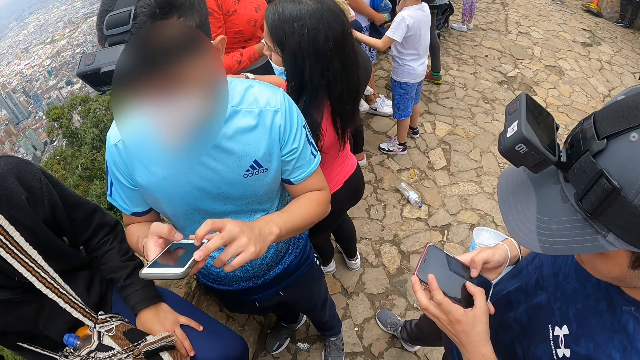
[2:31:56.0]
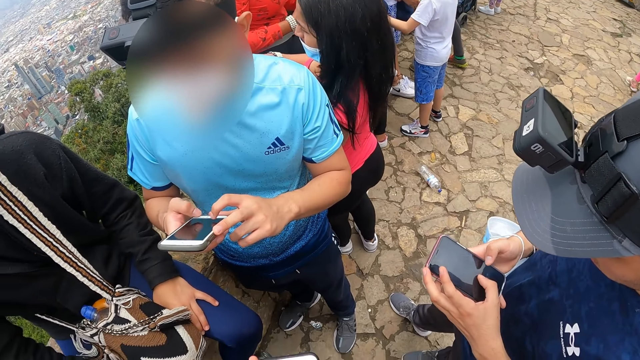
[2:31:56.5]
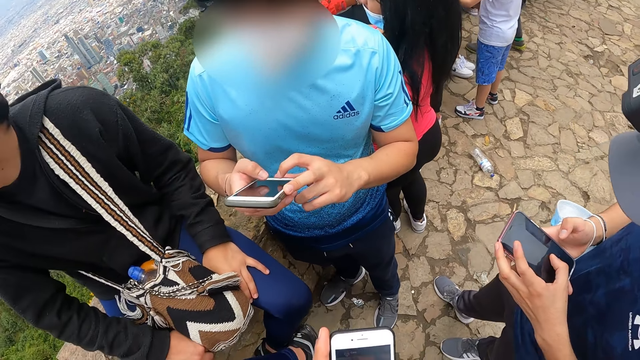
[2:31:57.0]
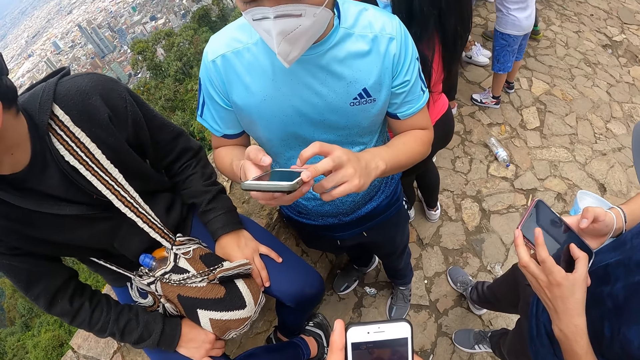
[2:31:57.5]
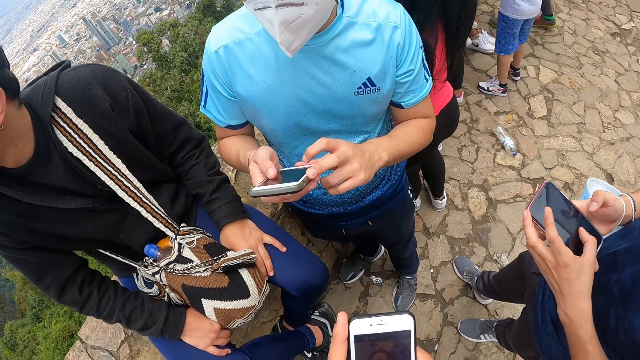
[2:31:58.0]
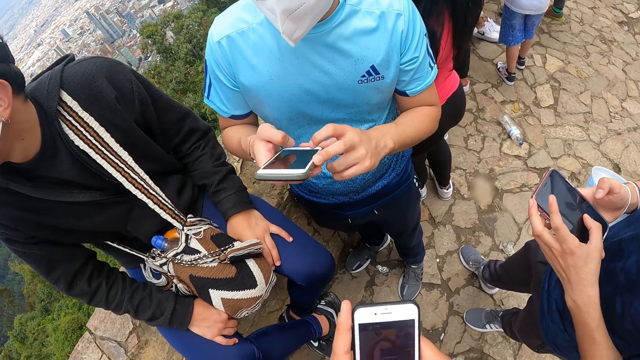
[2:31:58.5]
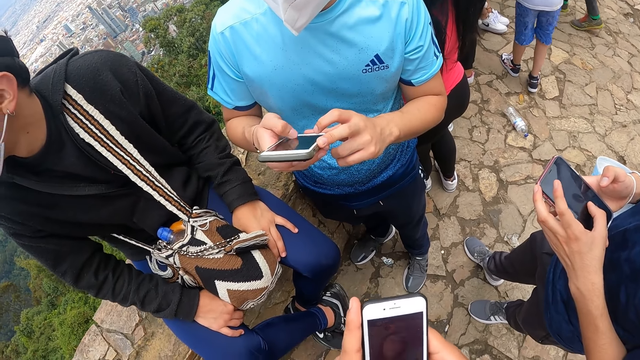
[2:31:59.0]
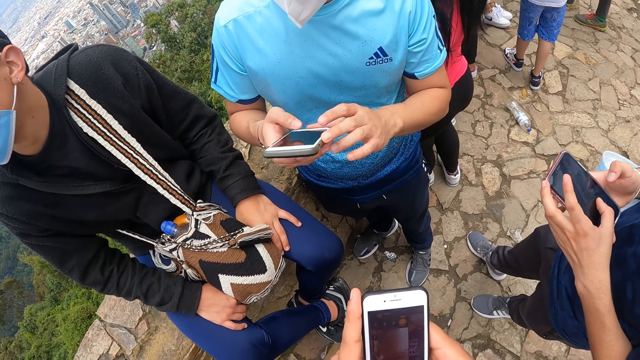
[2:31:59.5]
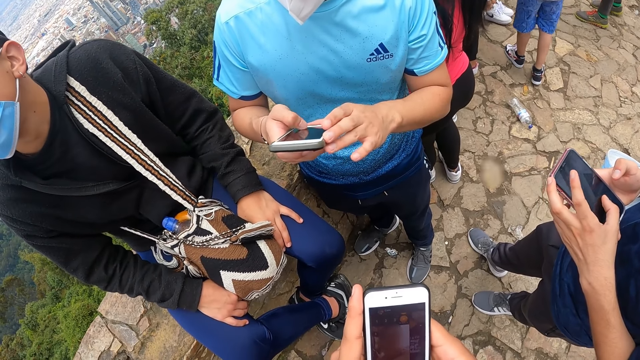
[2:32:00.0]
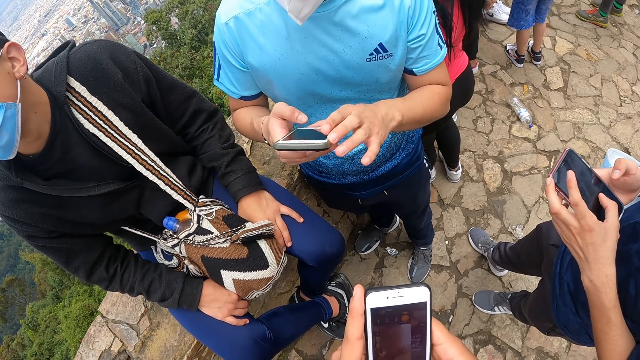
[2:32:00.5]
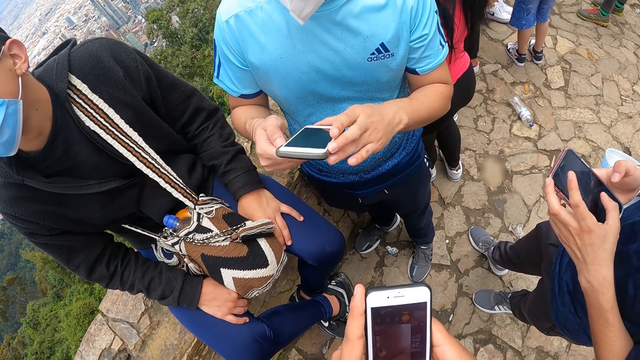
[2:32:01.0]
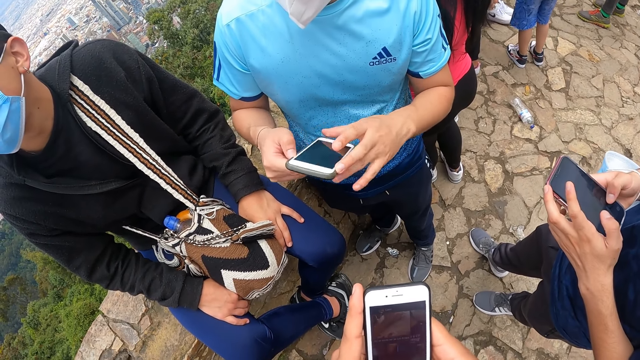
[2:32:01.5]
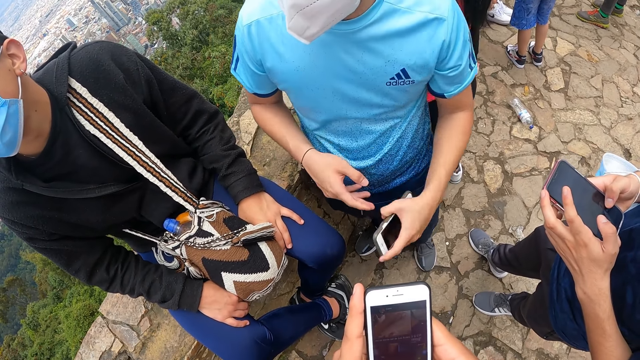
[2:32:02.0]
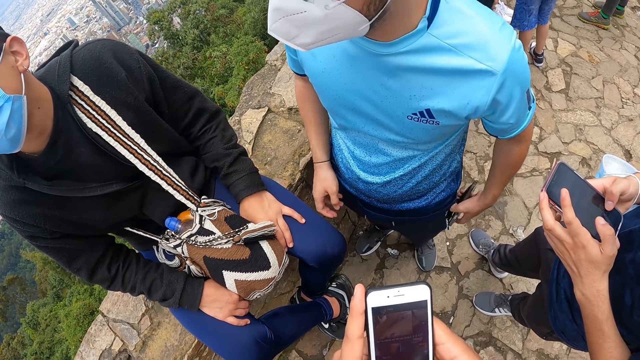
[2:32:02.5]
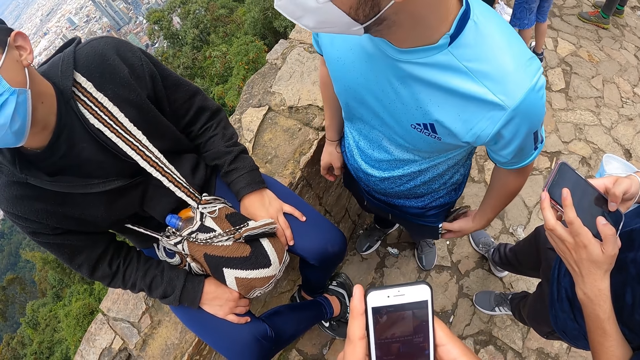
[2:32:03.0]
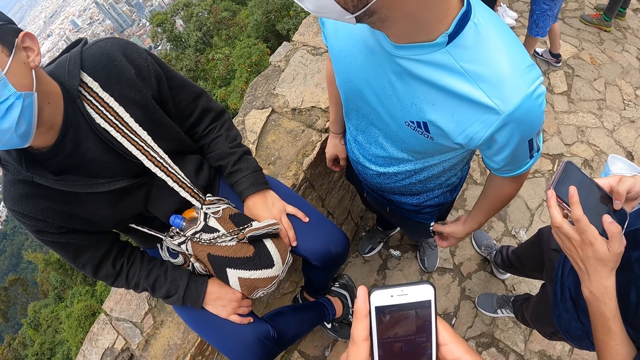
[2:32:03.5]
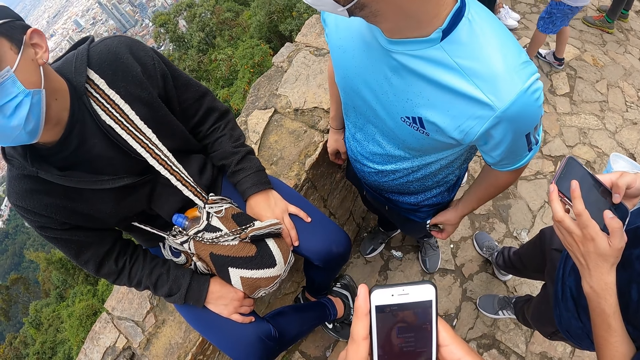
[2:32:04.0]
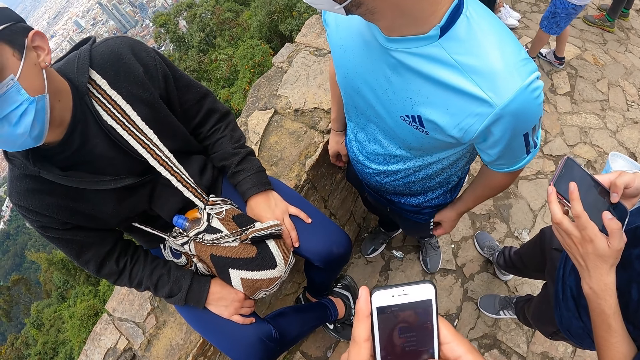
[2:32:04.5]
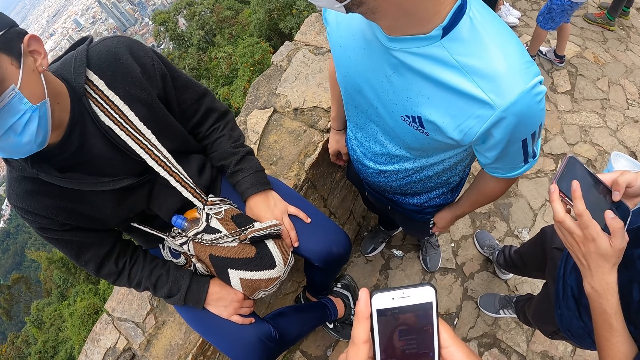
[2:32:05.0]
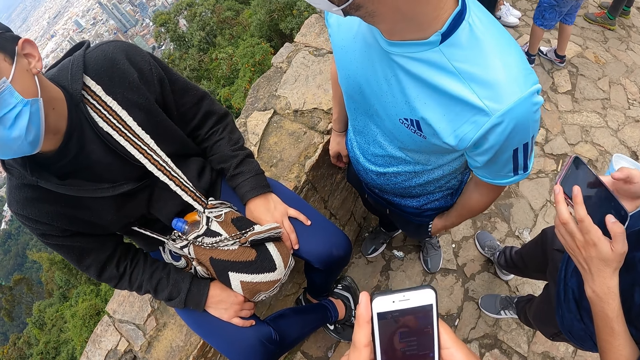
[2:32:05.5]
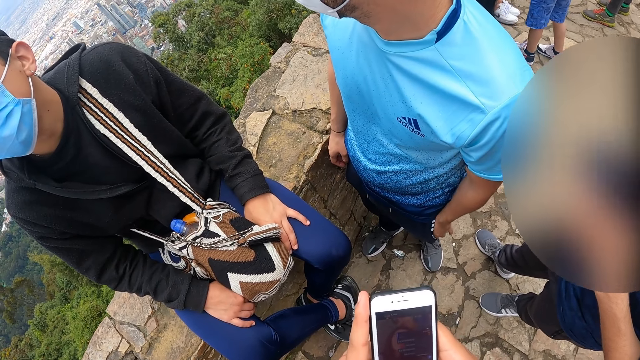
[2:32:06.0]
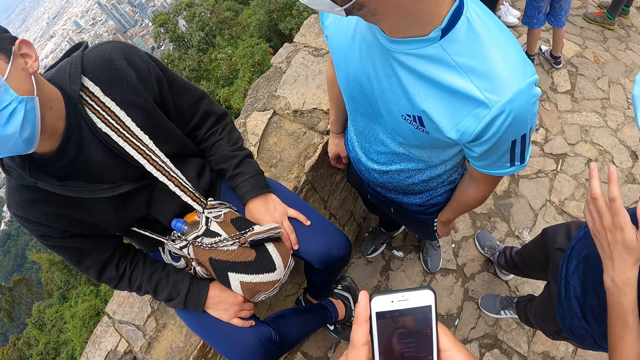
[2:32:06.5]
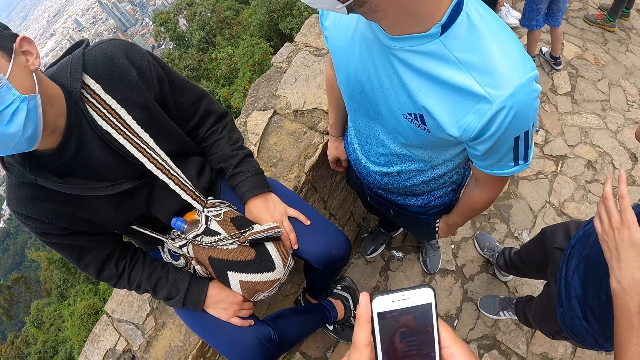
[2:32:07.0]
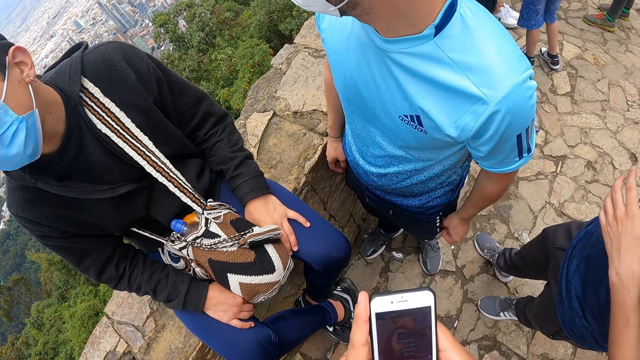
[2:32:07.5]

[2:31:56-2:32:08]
The man operates the phone with his left hand and puts the phone in his trouser pocket with his left hand.

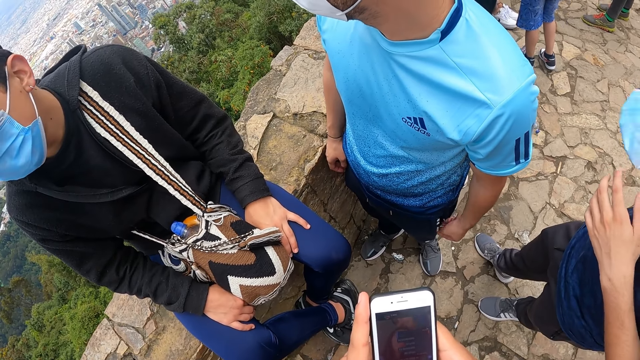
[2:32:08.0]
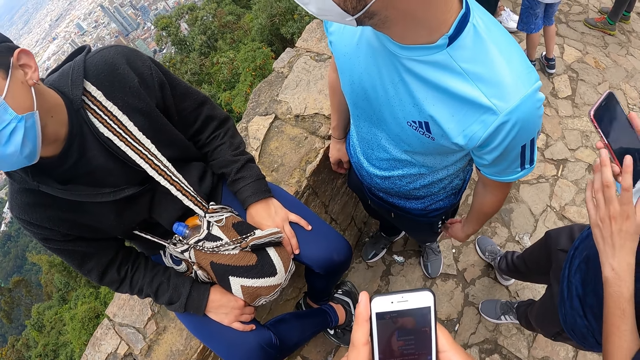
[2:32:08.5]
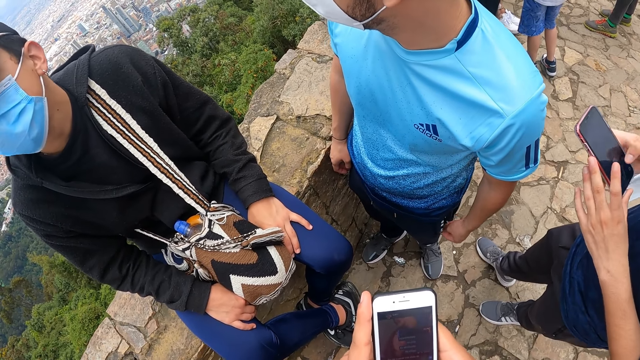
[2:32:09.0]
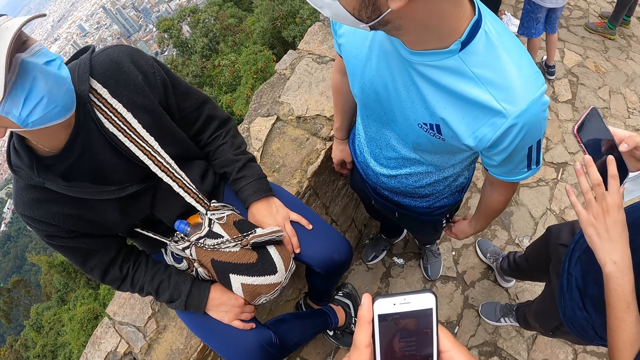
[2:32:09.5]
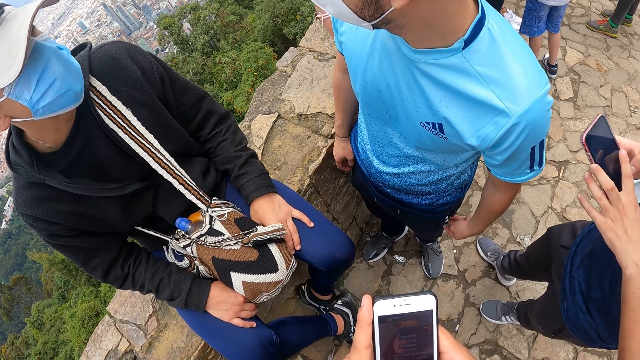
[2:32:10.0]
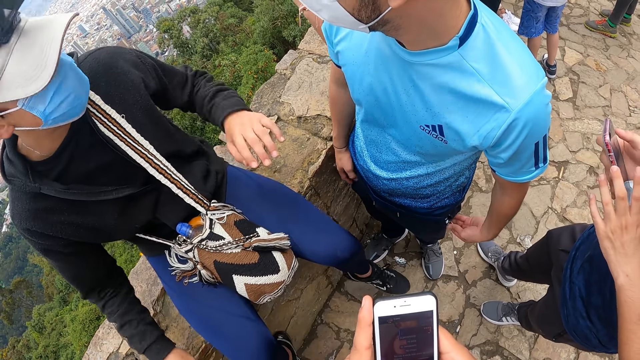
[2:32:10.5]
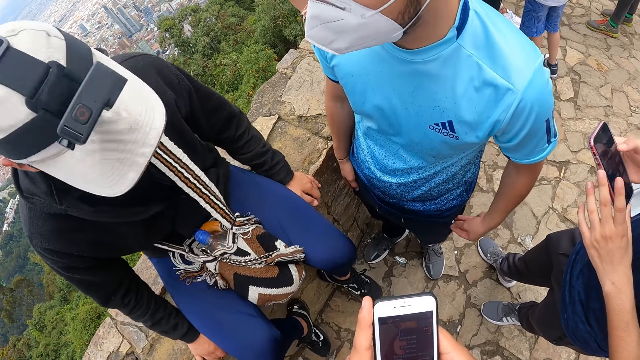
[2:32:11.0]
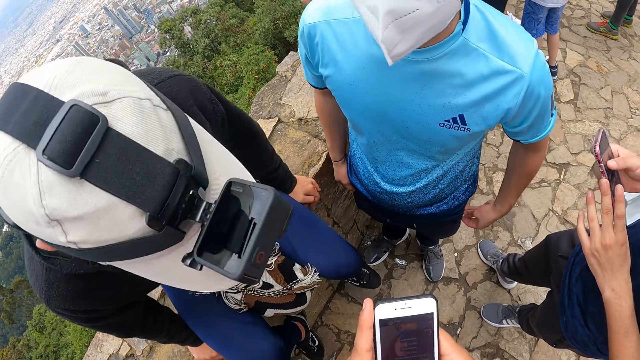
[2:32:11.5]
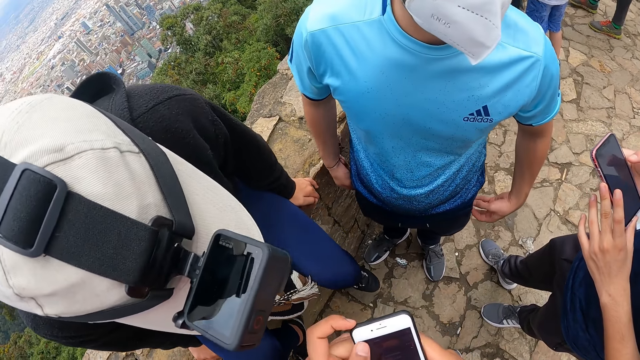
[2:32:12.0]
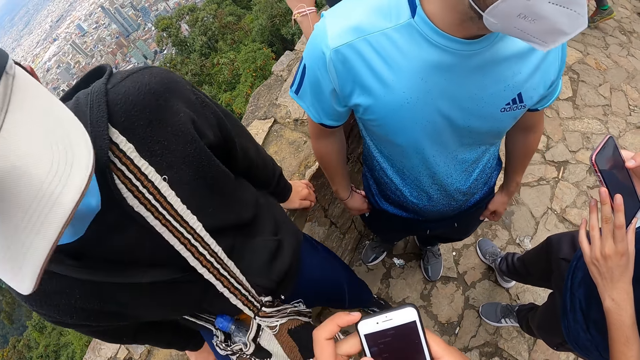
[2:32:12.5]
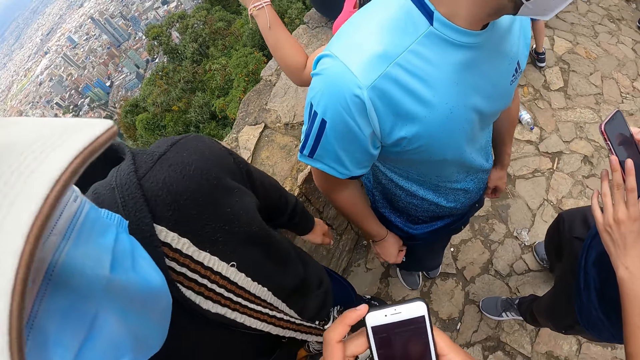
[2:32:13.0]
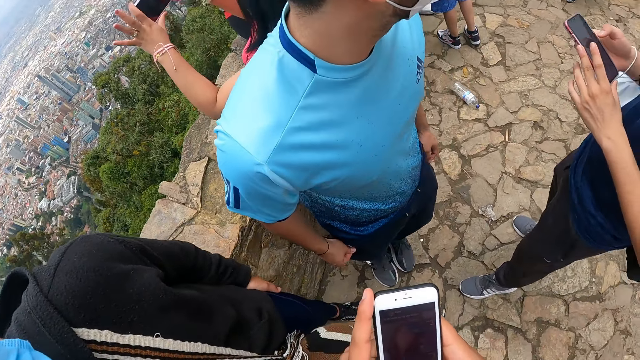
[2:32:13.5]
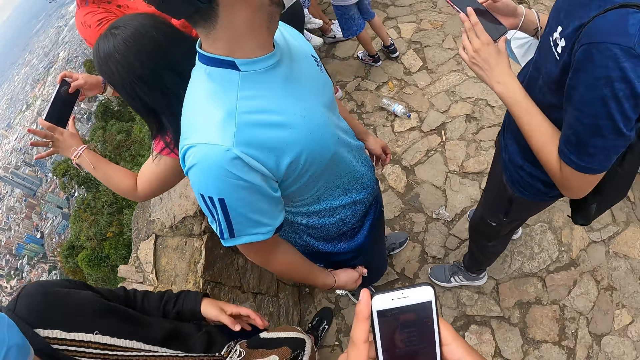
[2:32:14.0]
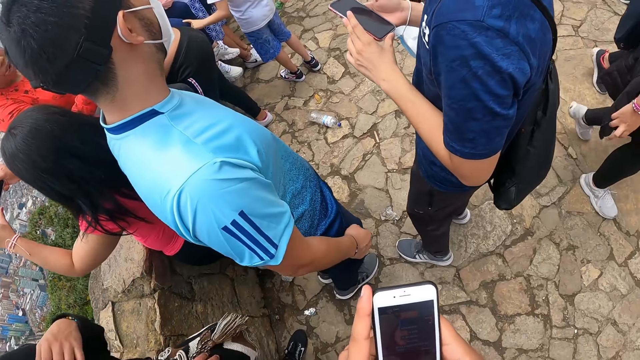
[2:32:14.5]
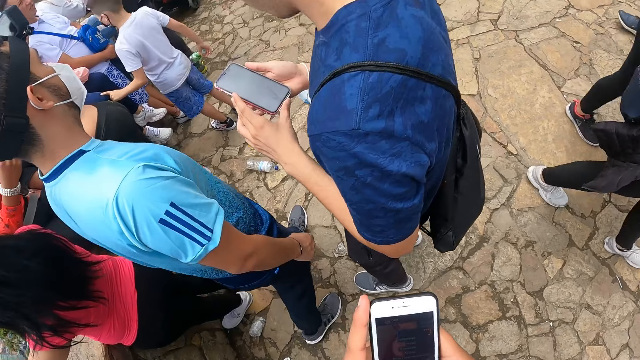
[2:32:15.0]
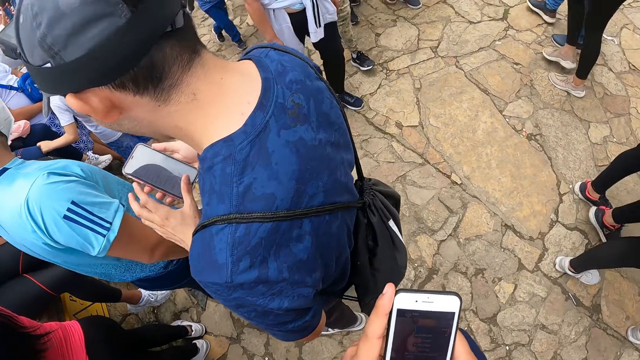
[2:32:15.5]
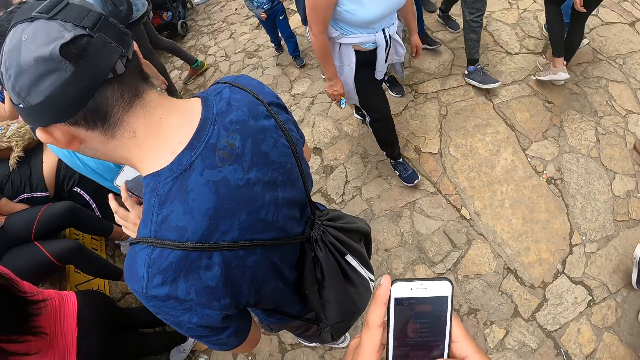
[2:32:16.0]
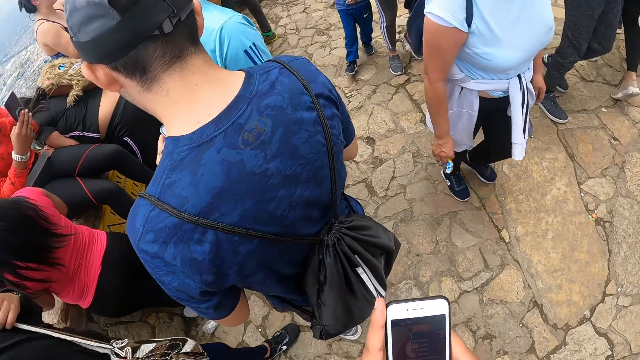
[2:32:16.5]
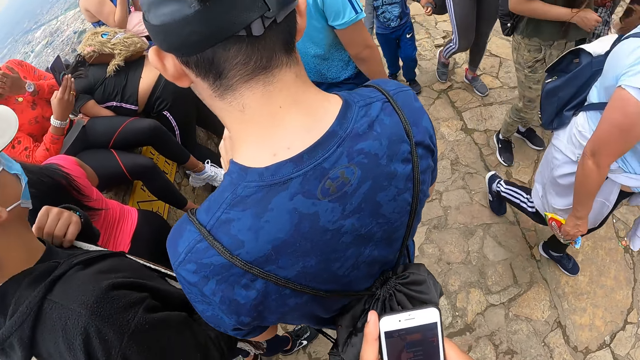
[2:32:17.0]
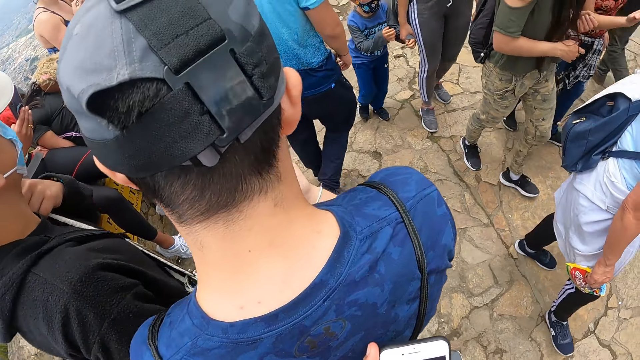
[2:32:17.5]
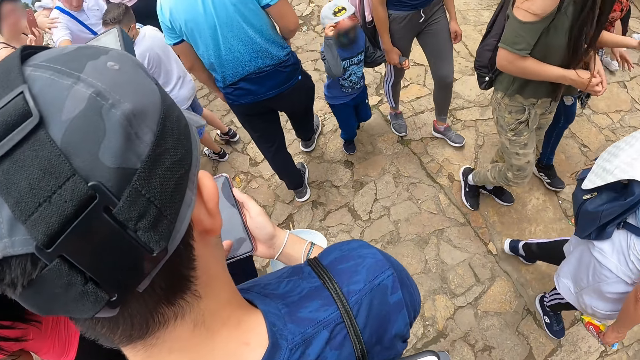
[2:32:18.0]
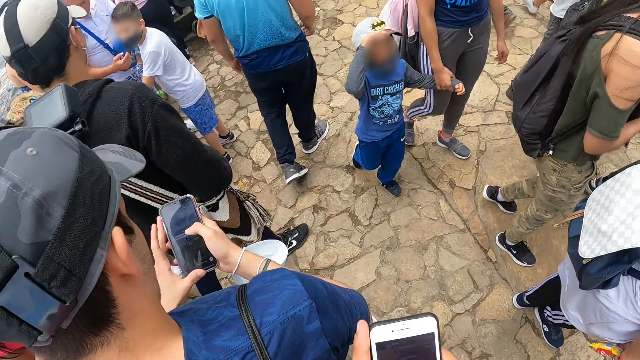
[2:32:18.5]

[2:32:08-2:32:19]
The man jumps down from a concrete. The camera wearer walks with the man, another man and a third man.
